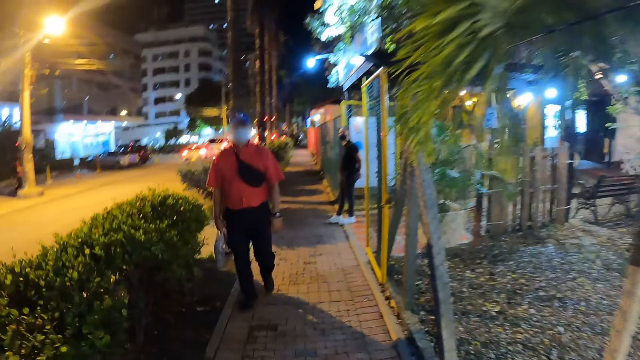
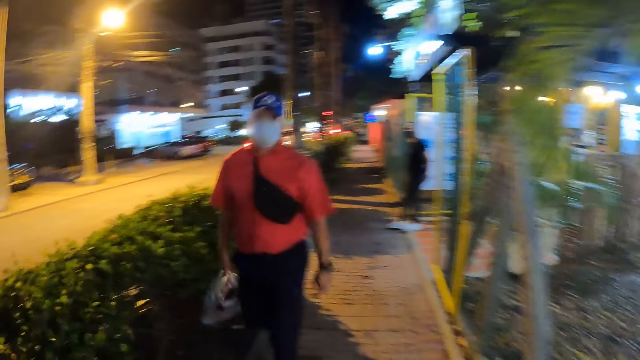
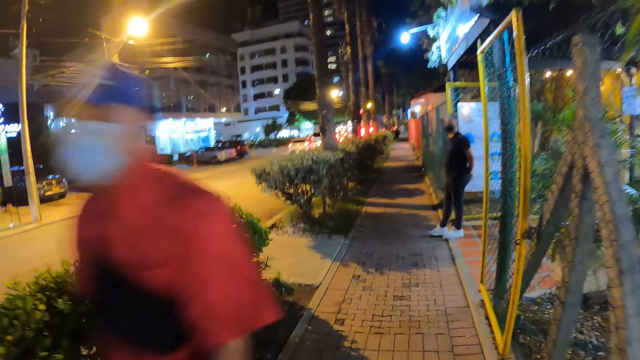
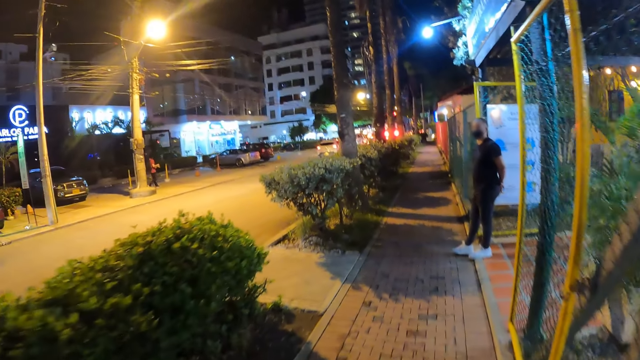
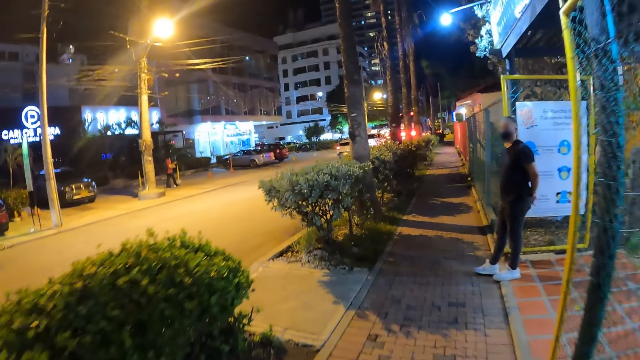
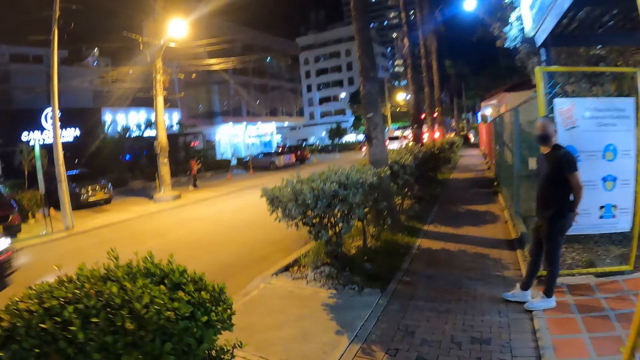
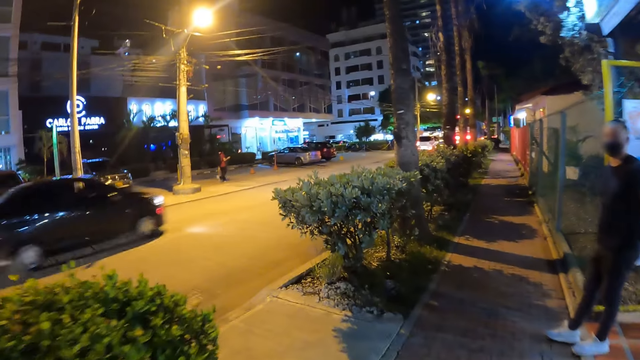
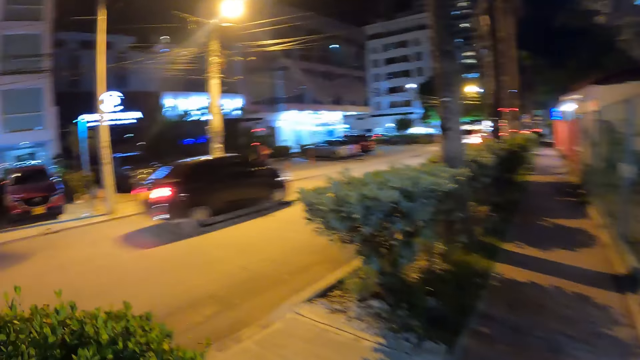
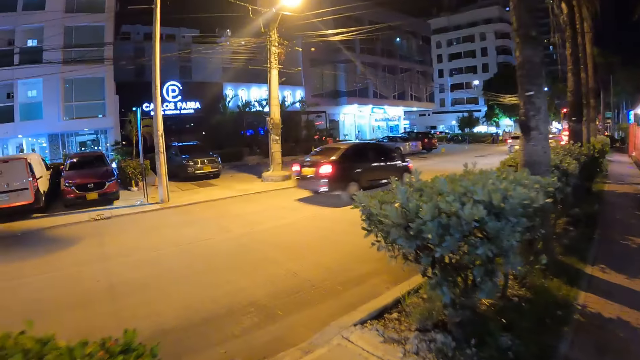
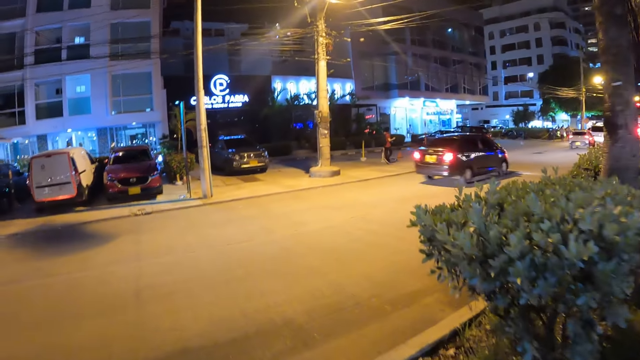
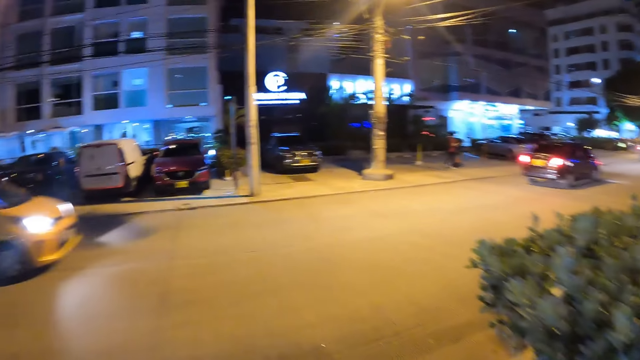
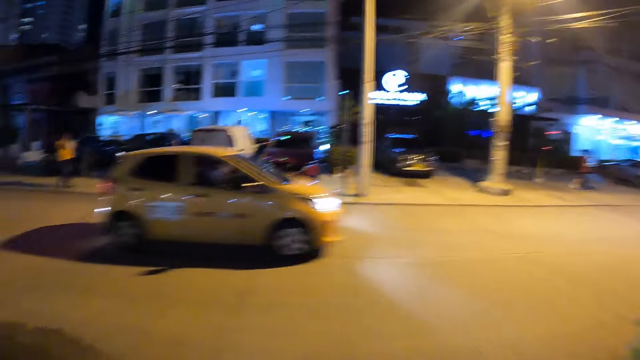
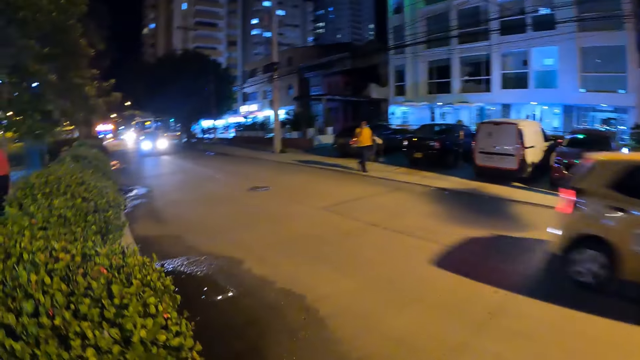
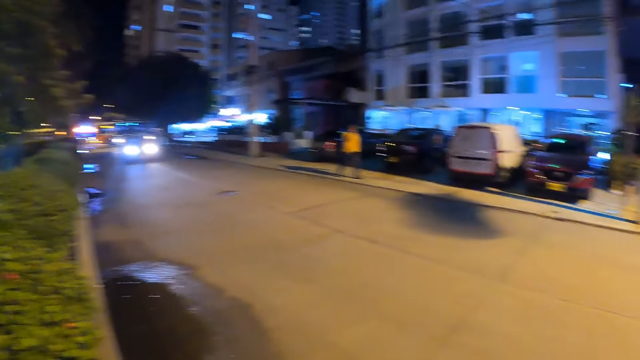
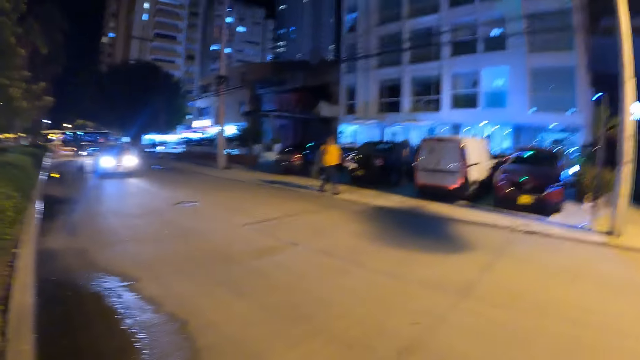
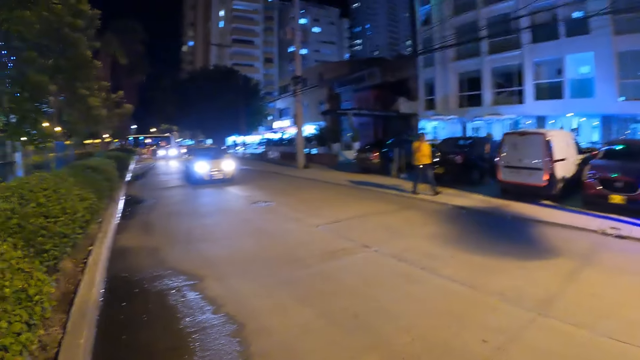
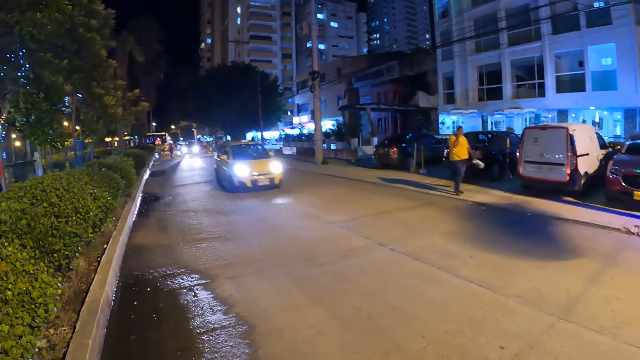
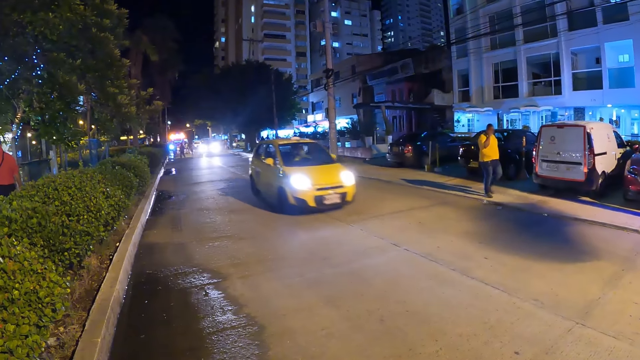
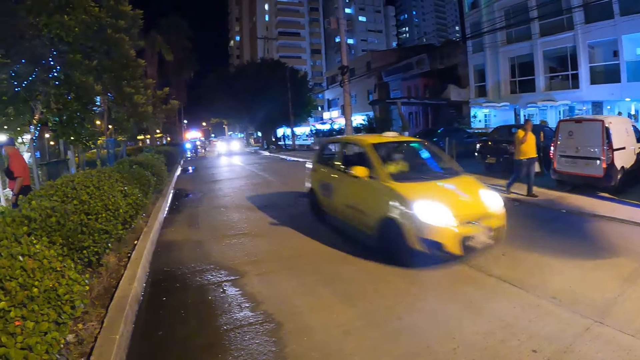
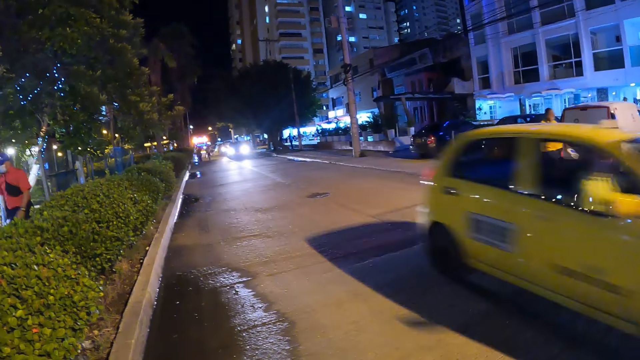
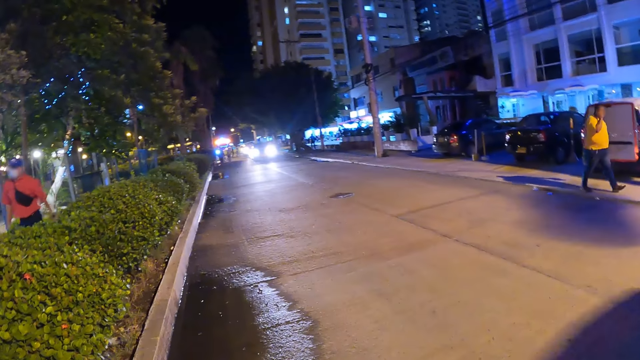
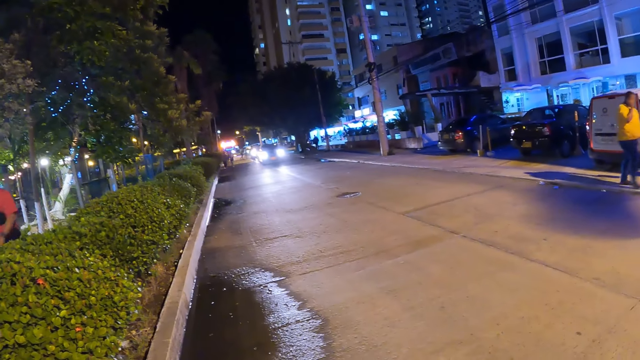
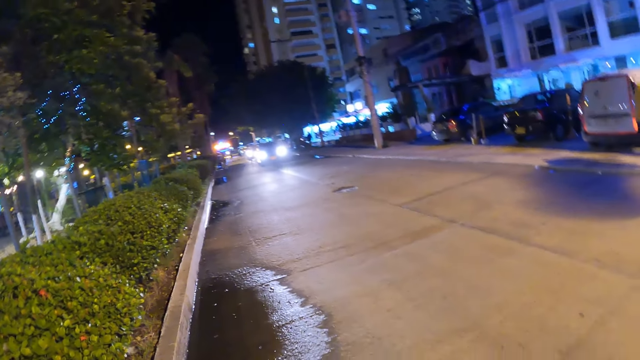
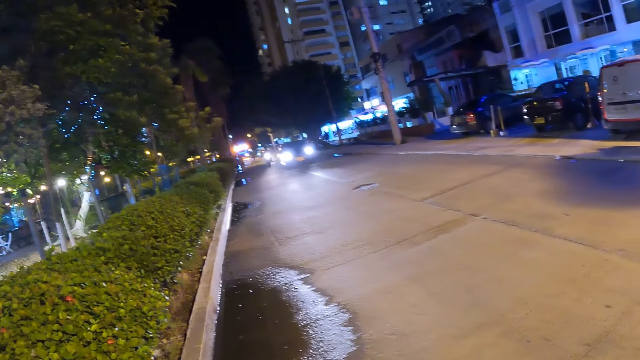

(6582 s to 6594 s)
The camera wearer stares around.

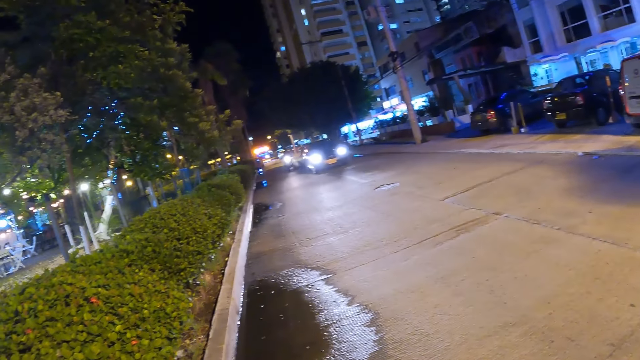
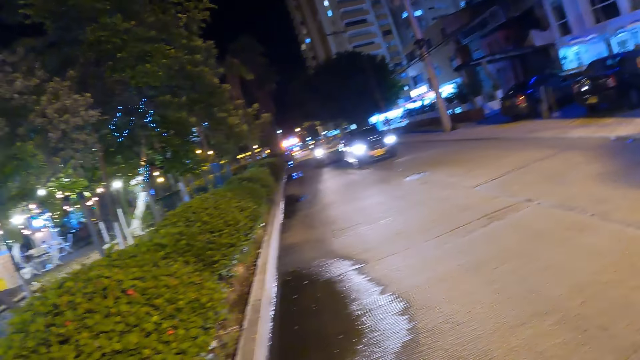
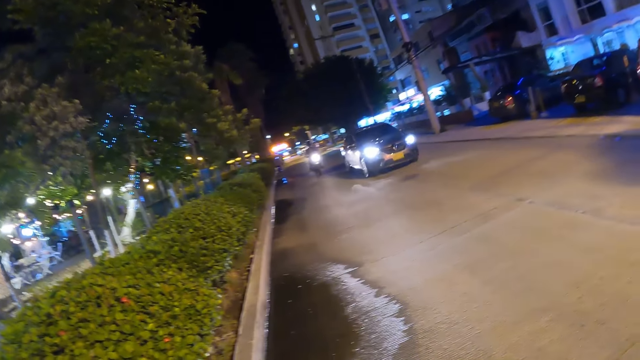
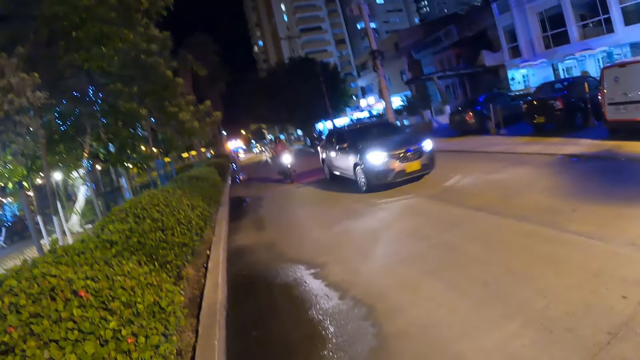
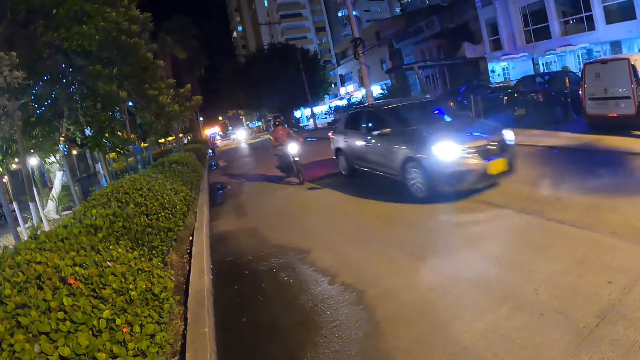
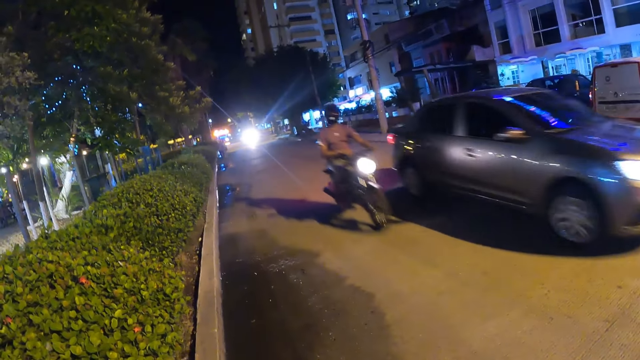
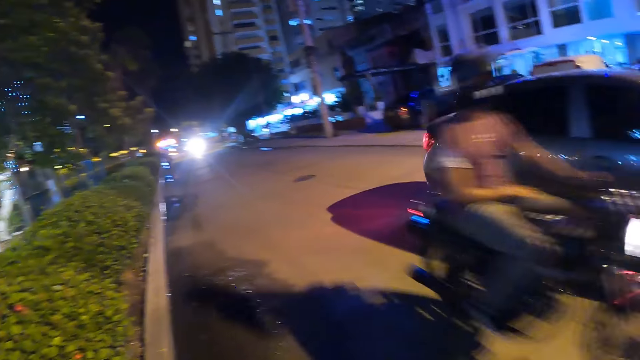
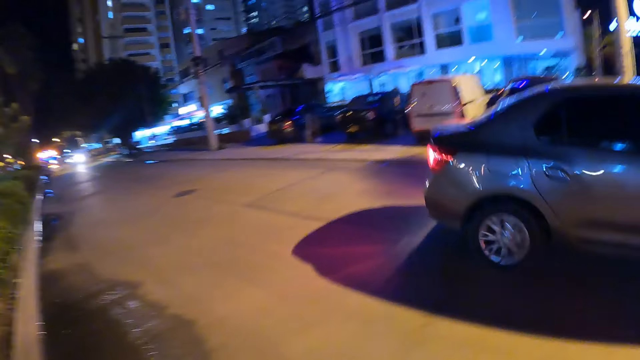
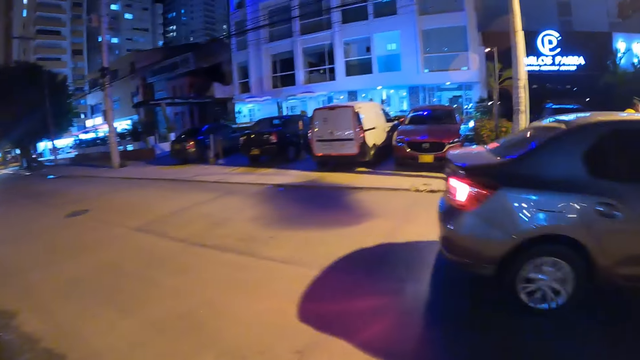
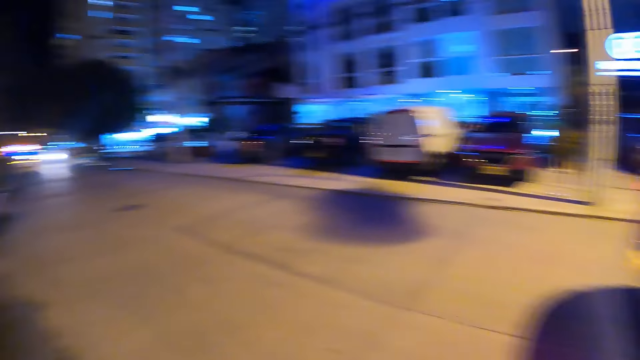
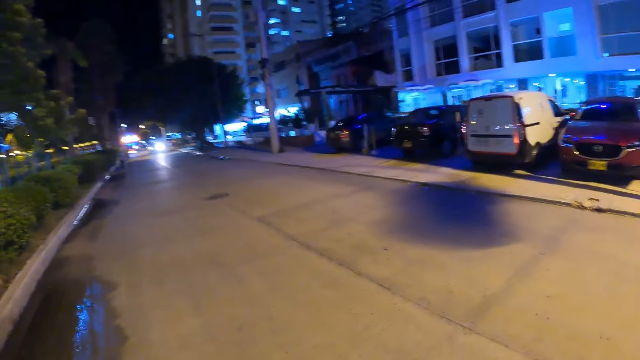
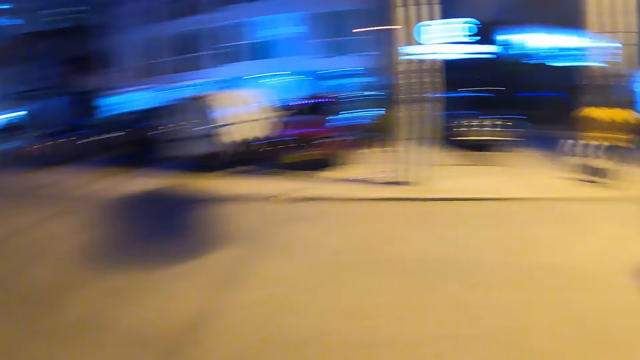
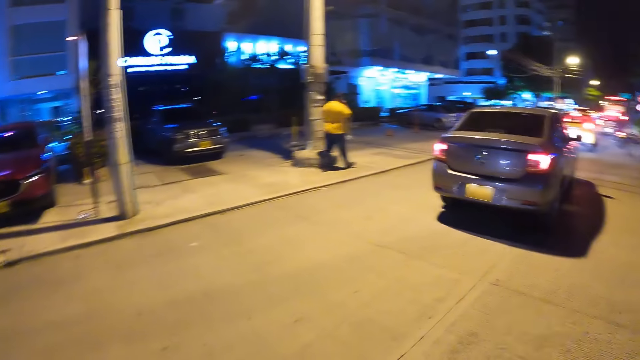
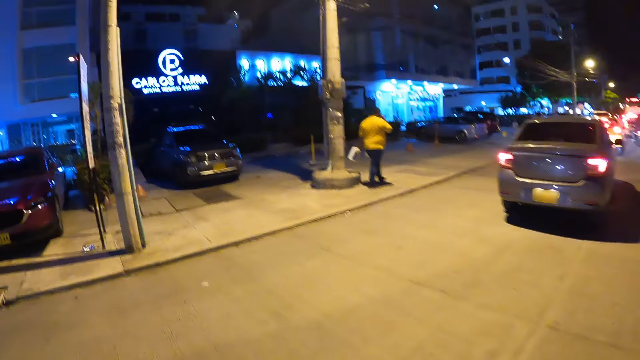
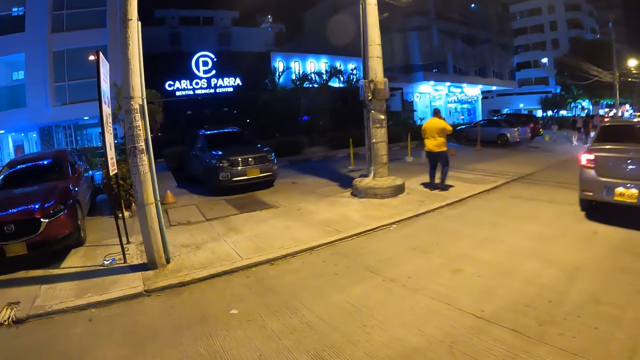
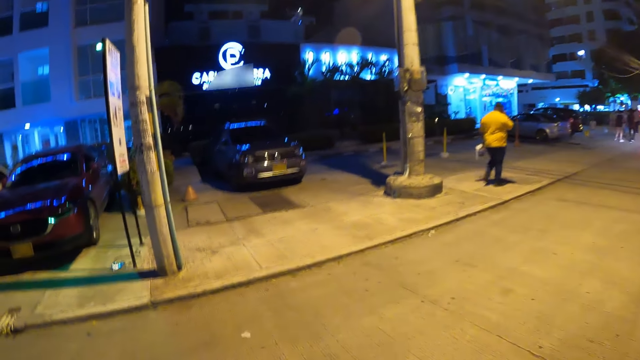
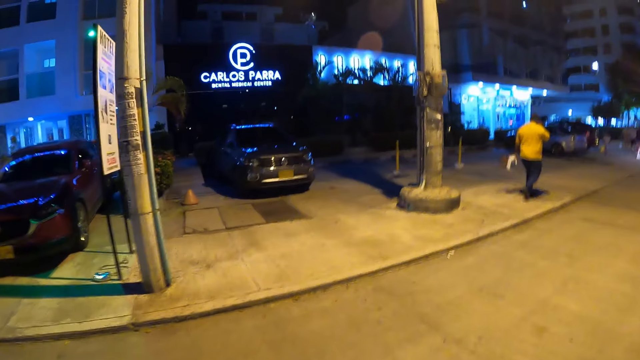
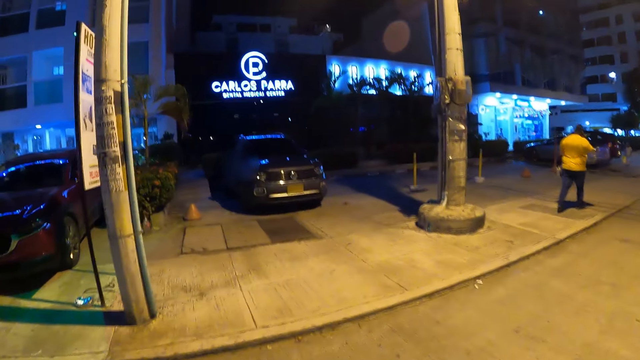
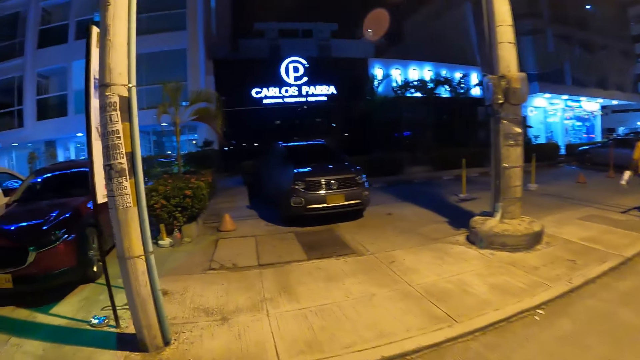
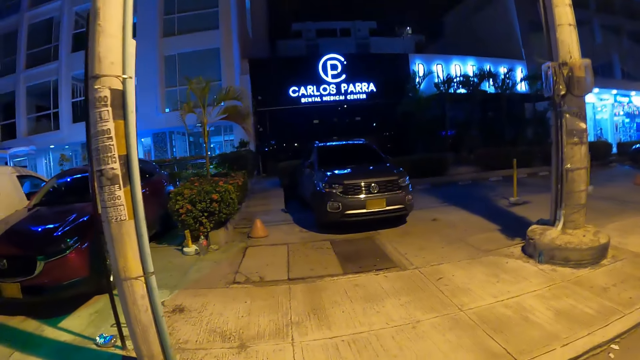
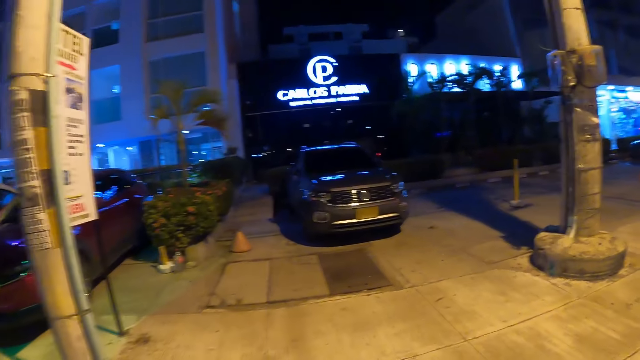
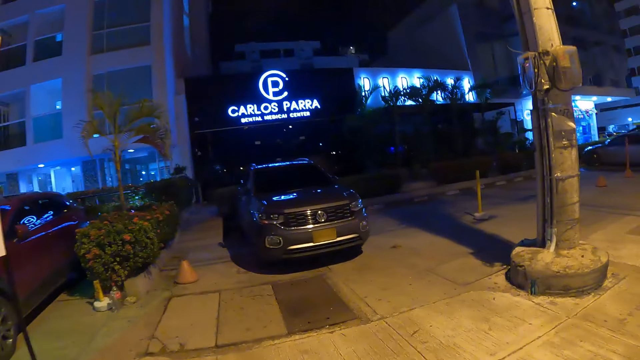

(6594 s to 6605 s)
The camera wearer crosses to the other side of the road.
